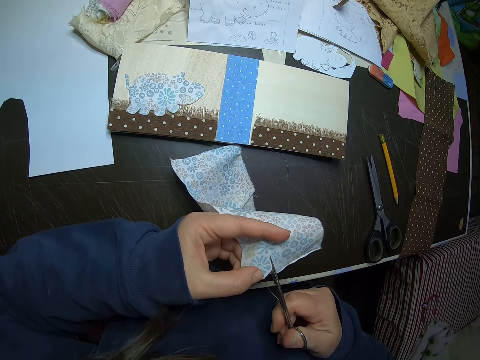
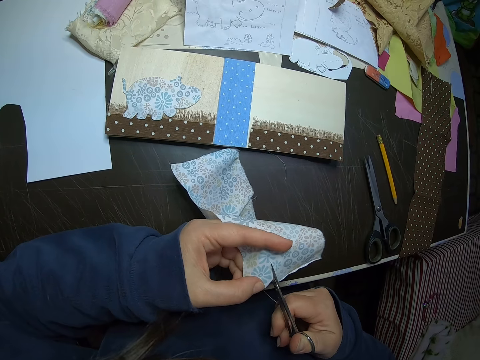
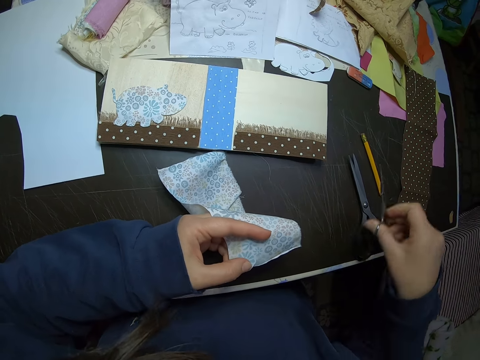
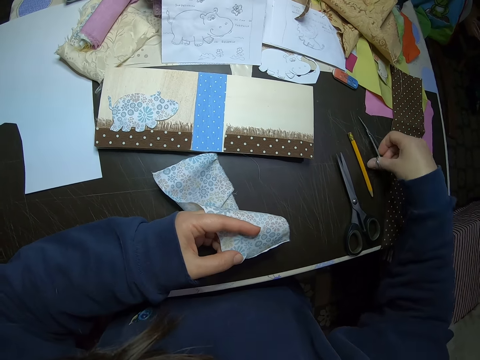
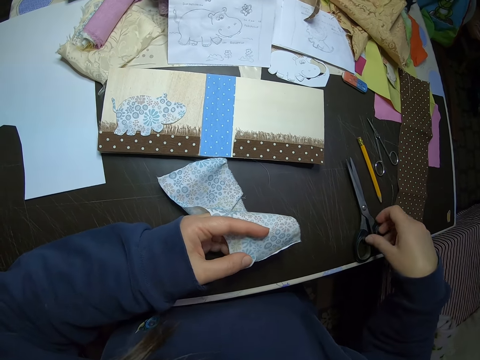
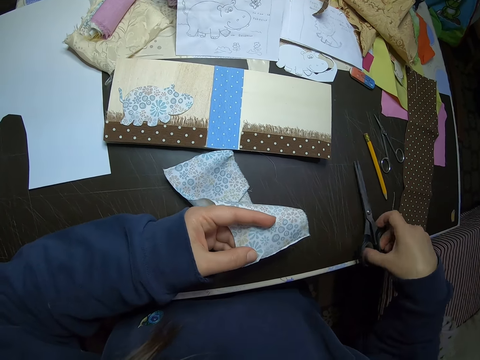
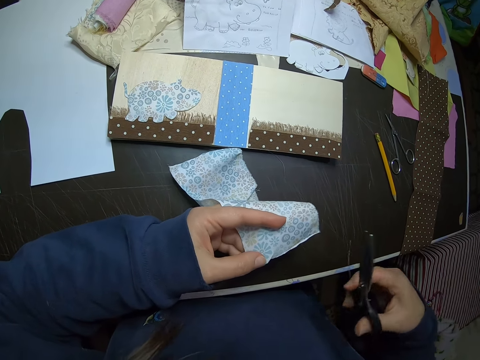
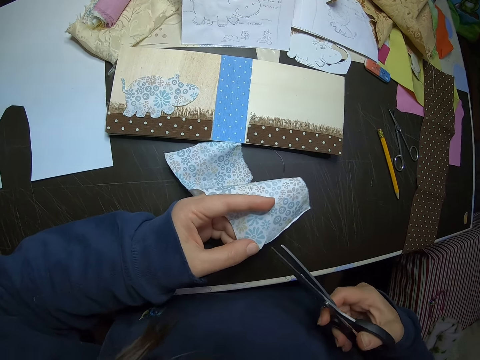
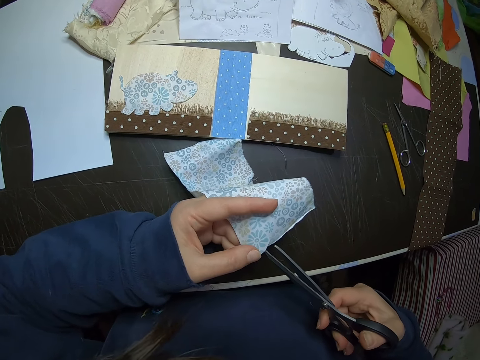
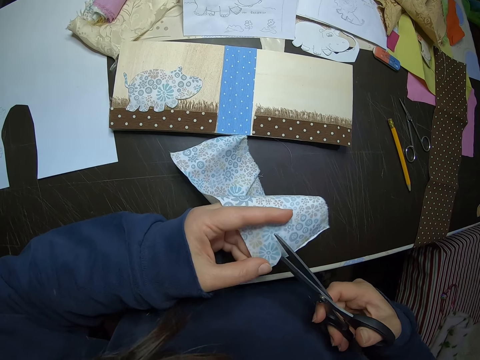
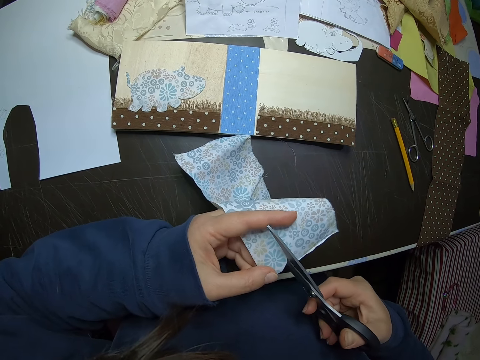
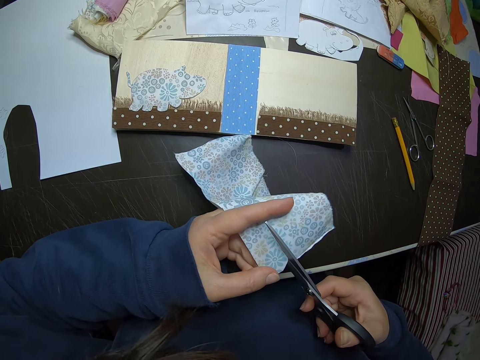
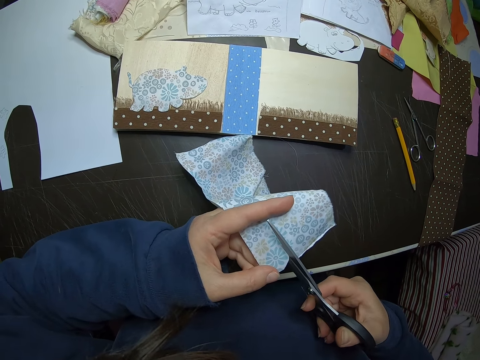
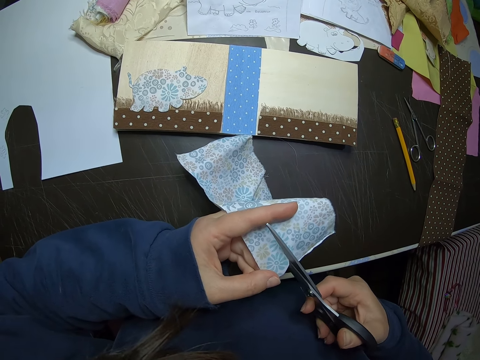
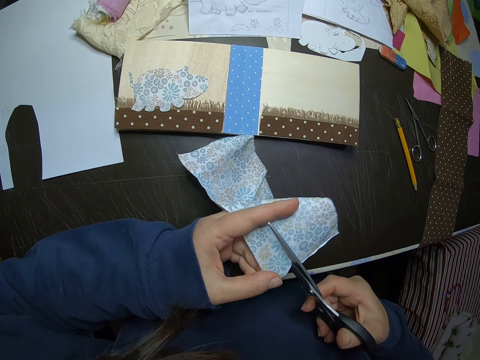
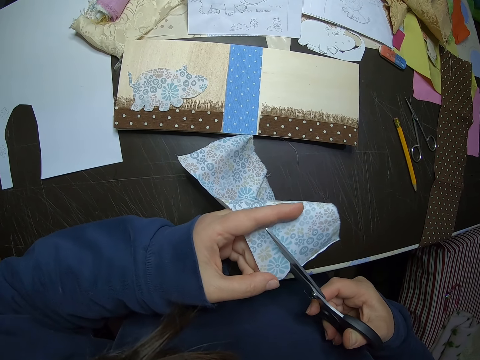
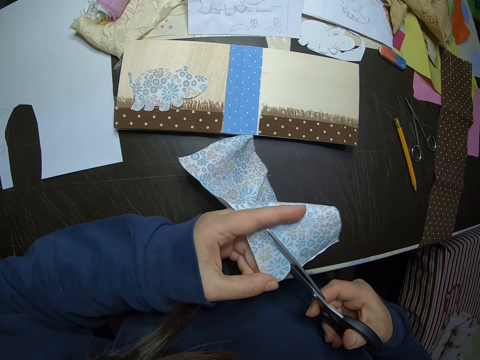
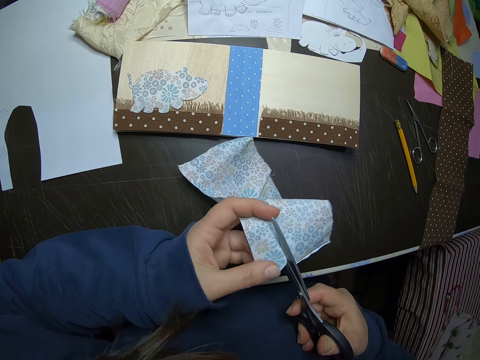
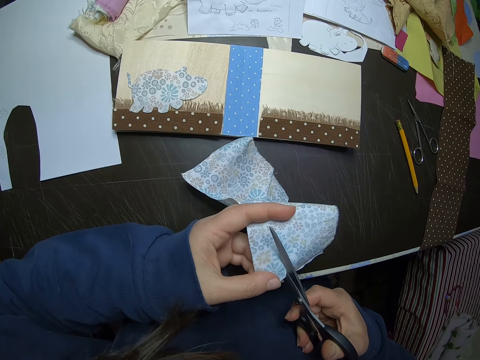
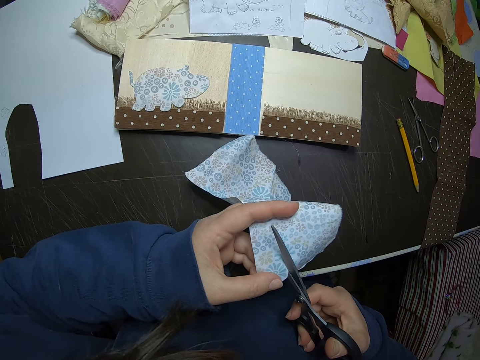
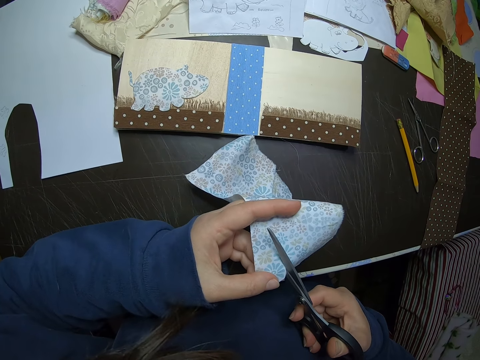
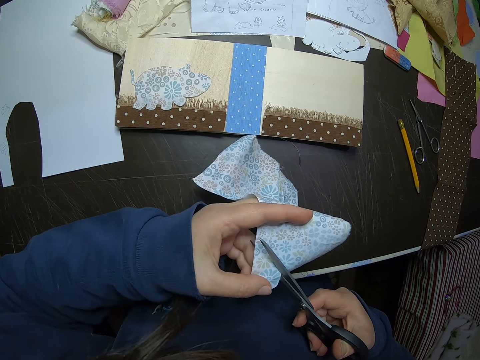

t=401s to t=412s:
The camera wearer drops the iris scissors on the table. They pick up the scissors from the table. They cut out a flower pattern from the piece of cloth with the scissors.

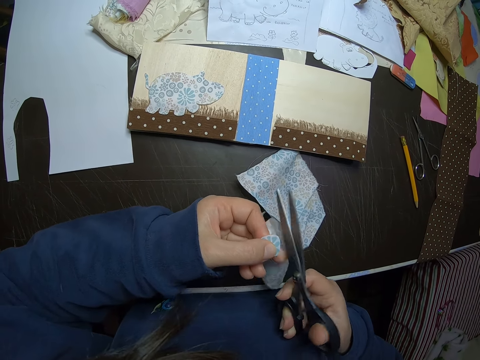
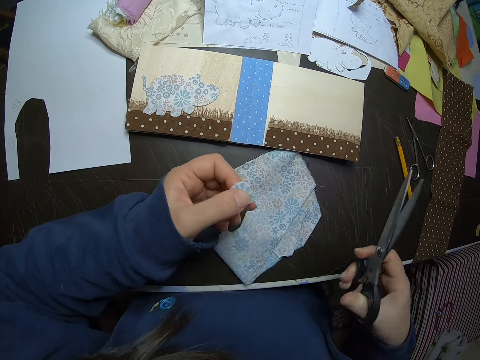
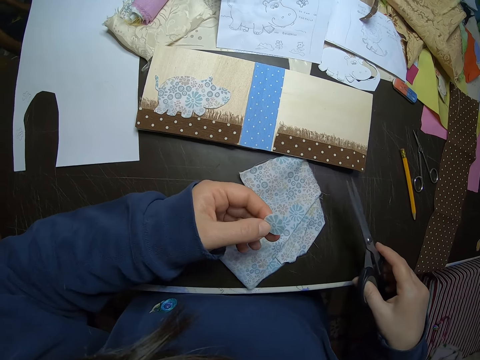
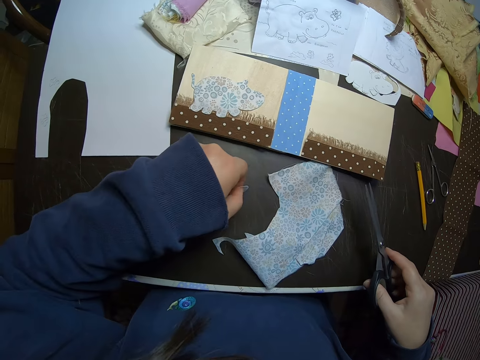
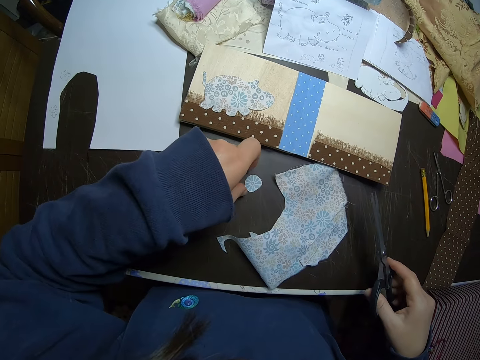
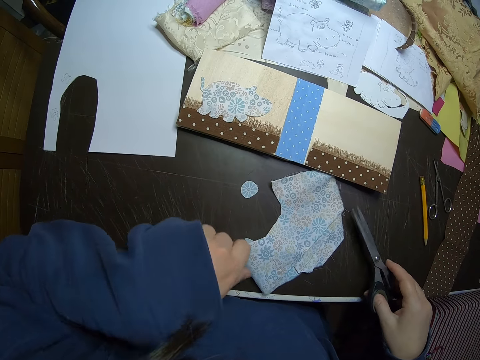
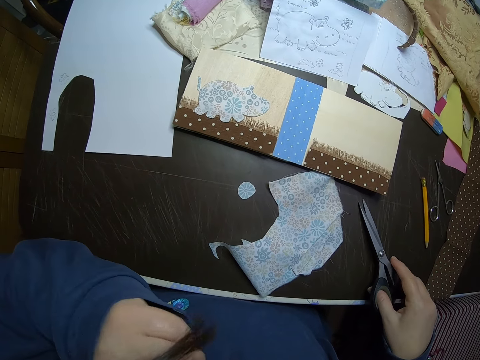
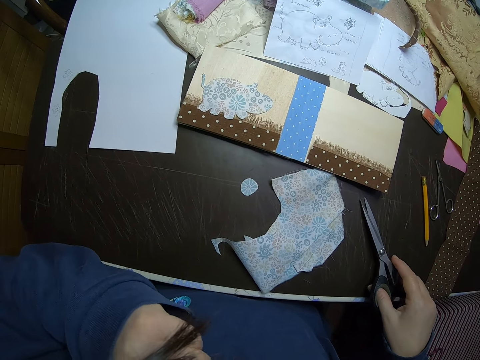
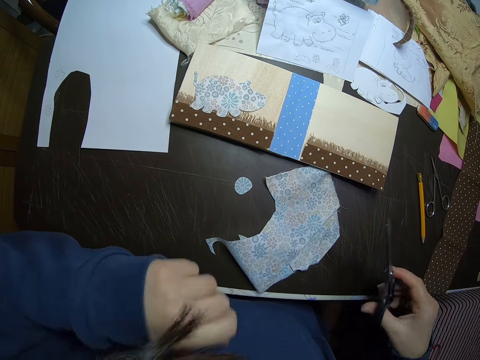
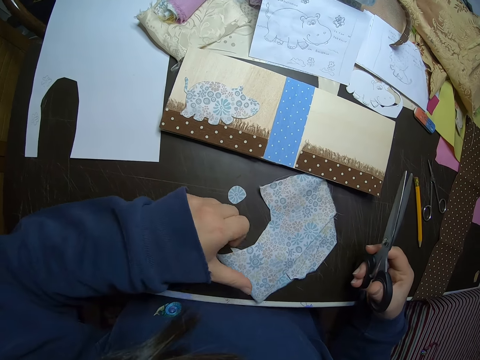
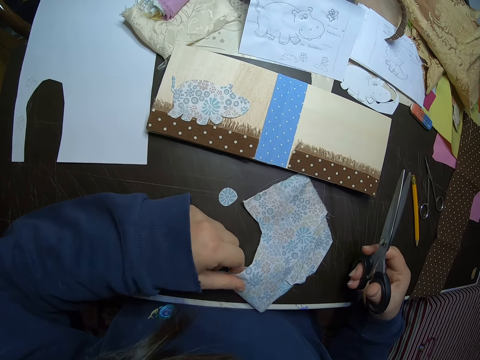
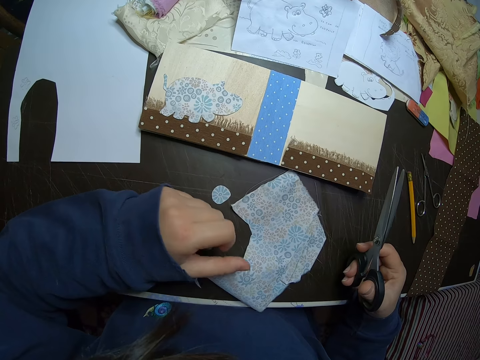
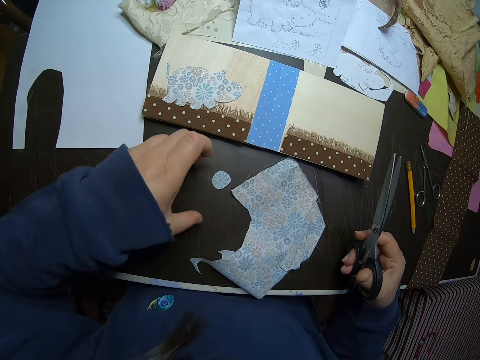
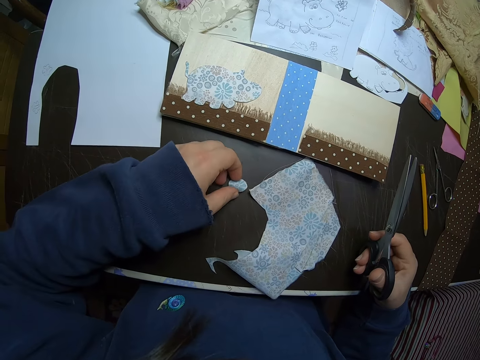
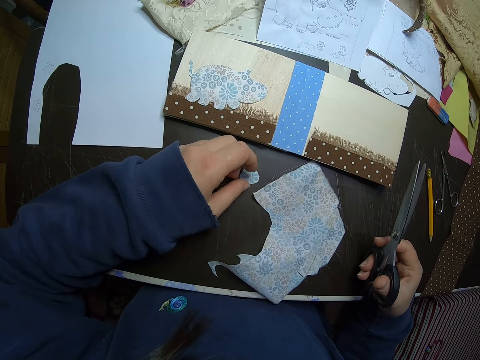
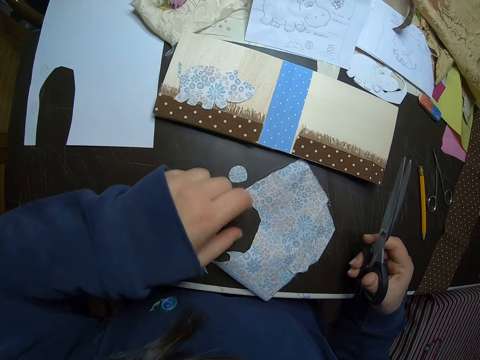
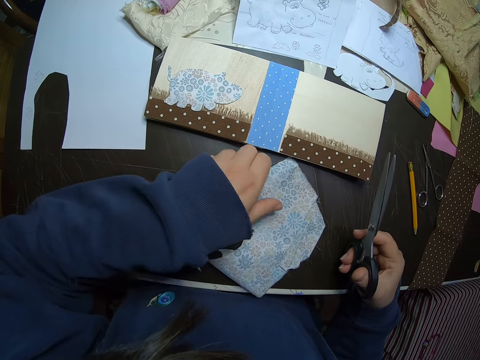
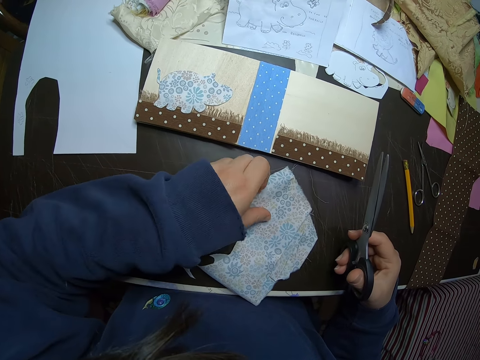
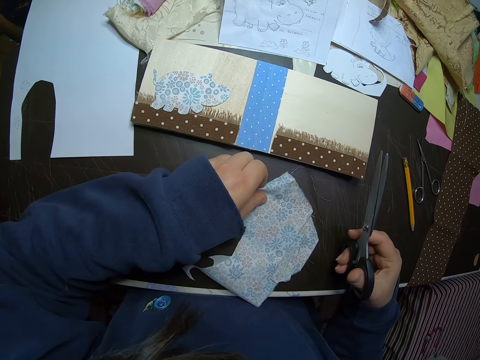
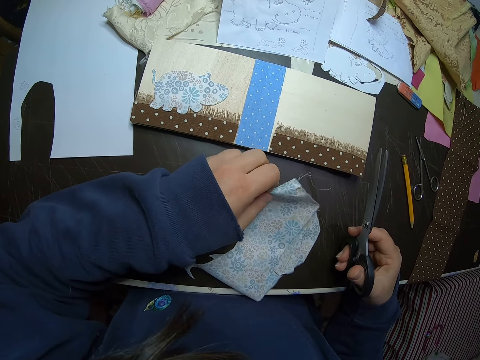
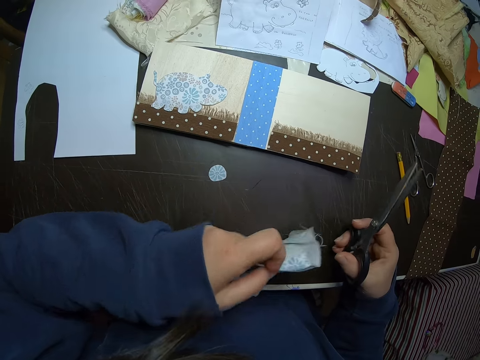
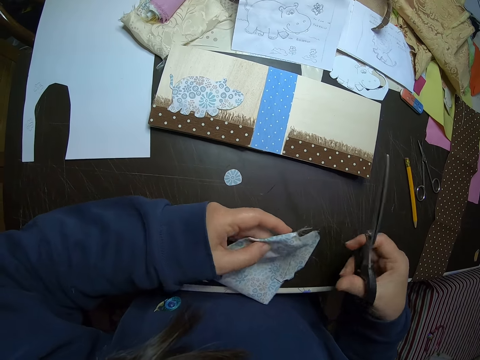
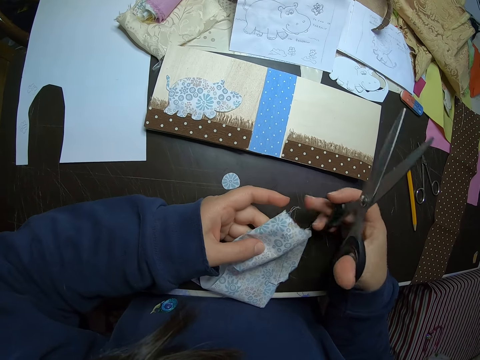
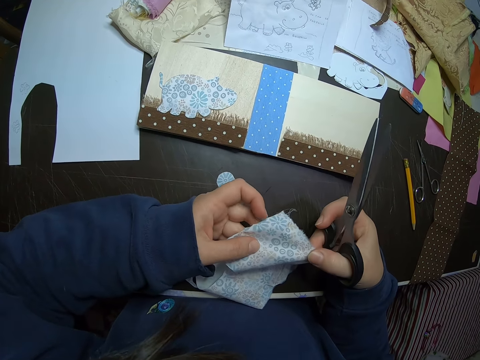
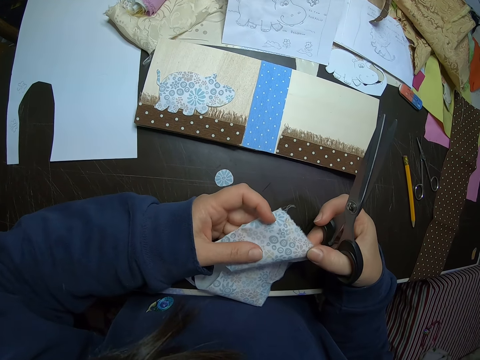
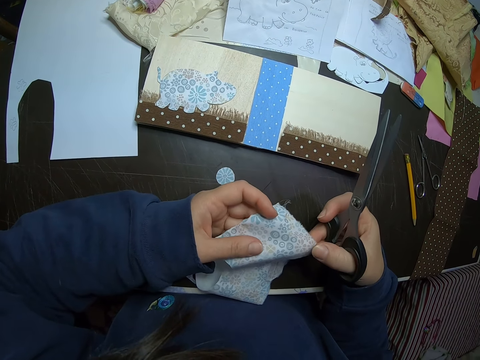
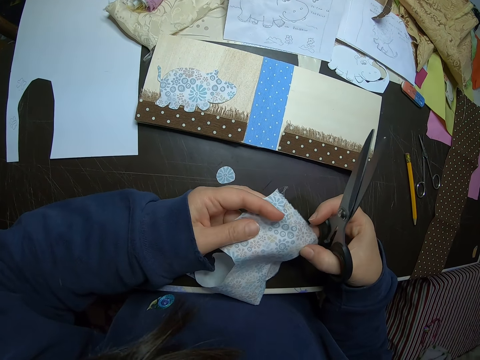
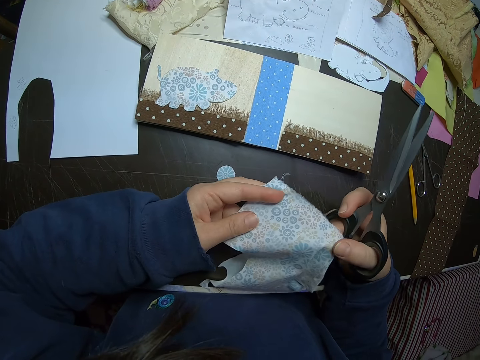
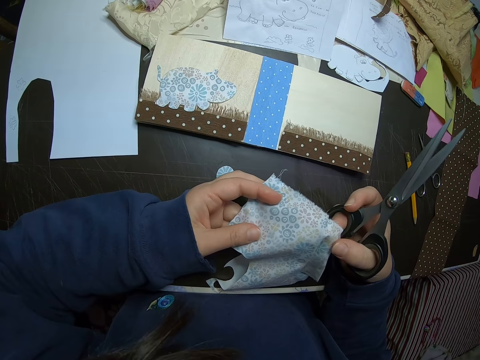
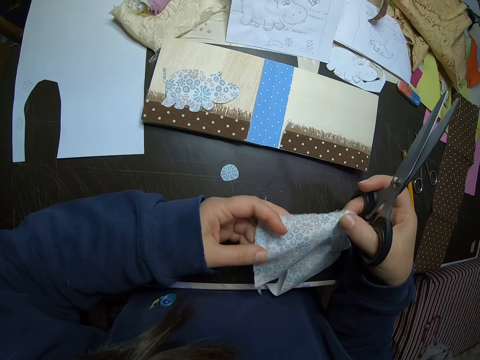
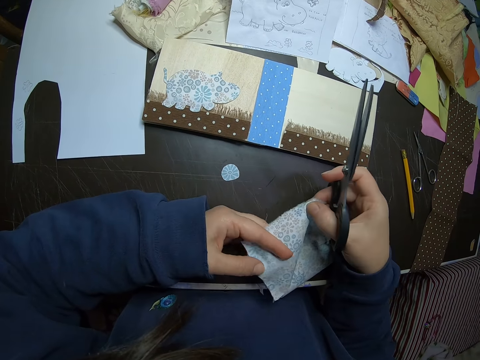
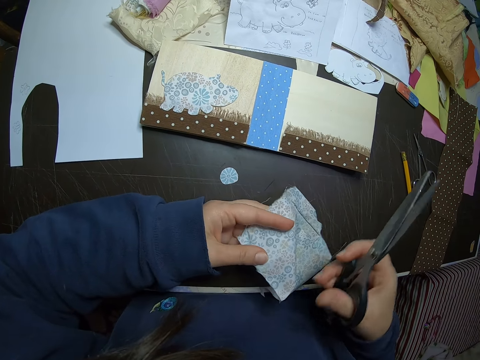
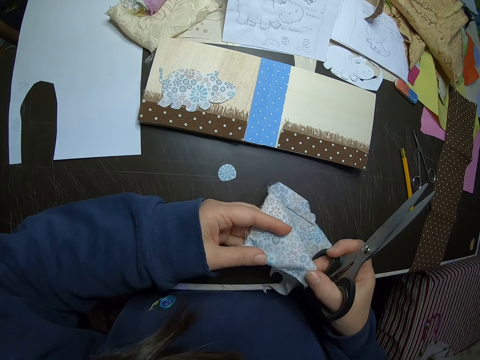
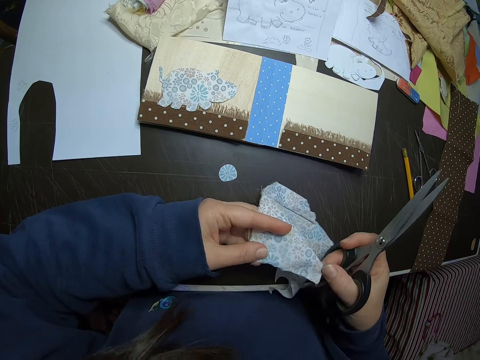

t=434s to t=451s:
The camera wearer drops the flower pattern on the table with her left hand. She lifts her hand. She touches her face with her left hand. She picks up the piece of cloth. She picks the flower pattern on the table with her left hand loosely. She puts the piece of cloth on the table. She picks up the piece of cloth from the table with her left hand. She holds the piece of cloth with both hands.
